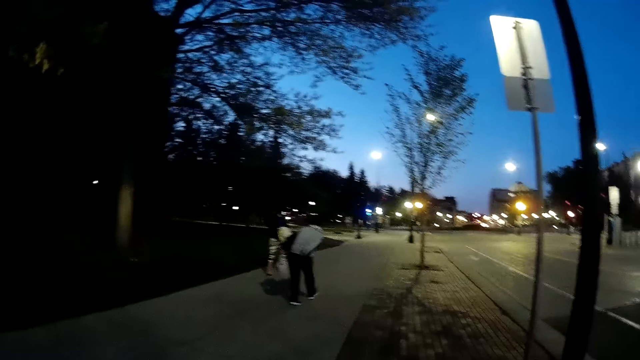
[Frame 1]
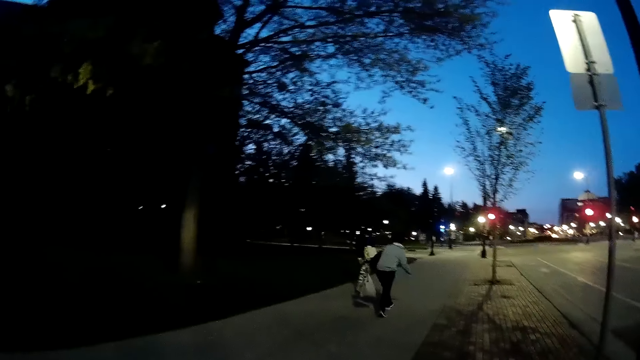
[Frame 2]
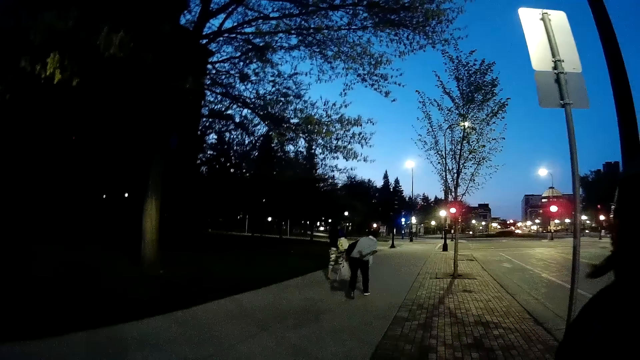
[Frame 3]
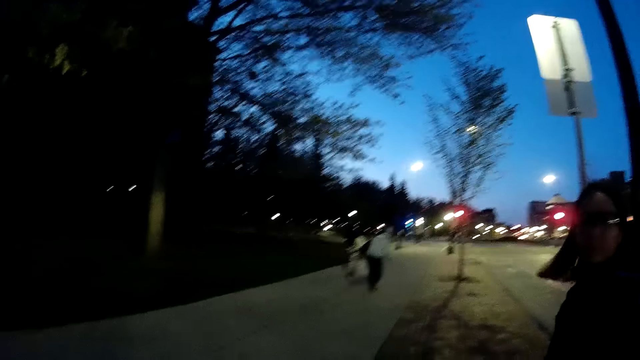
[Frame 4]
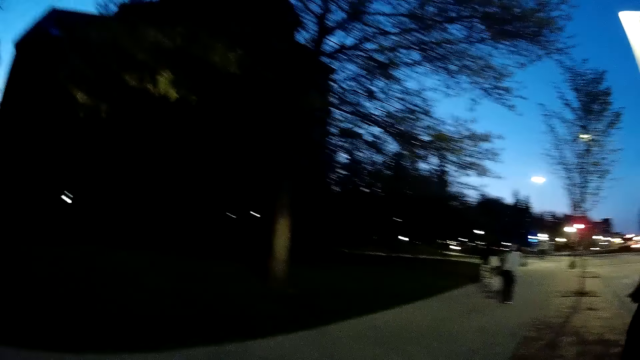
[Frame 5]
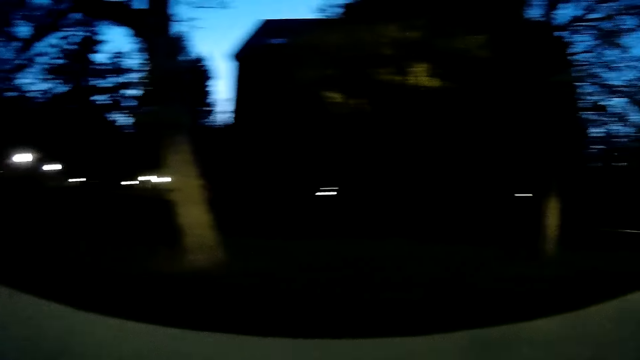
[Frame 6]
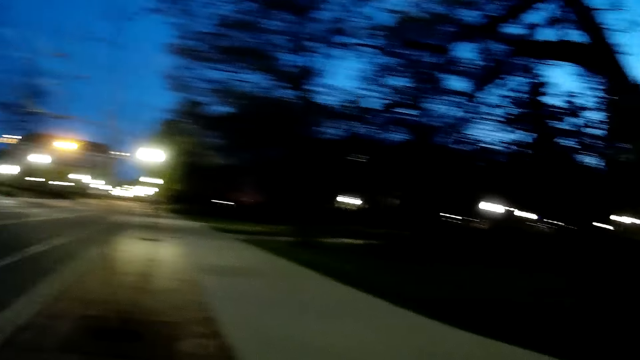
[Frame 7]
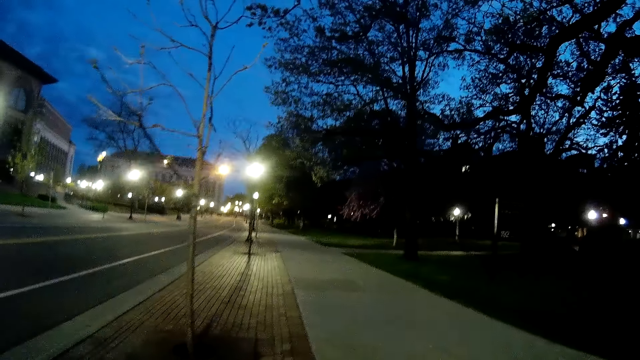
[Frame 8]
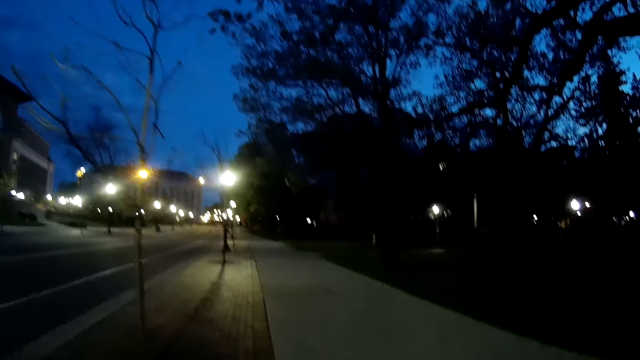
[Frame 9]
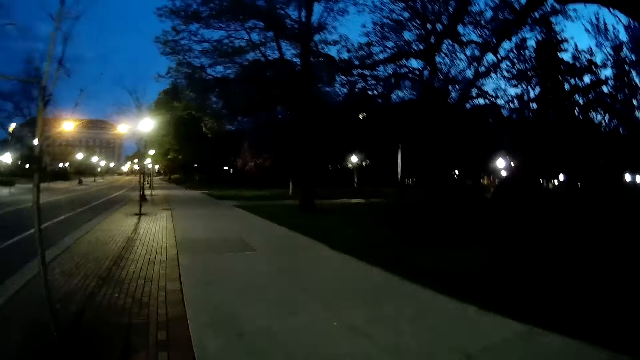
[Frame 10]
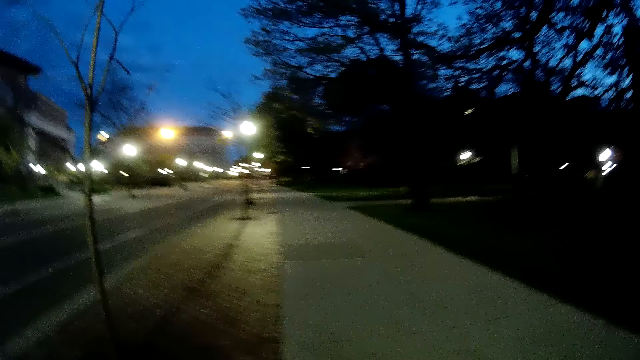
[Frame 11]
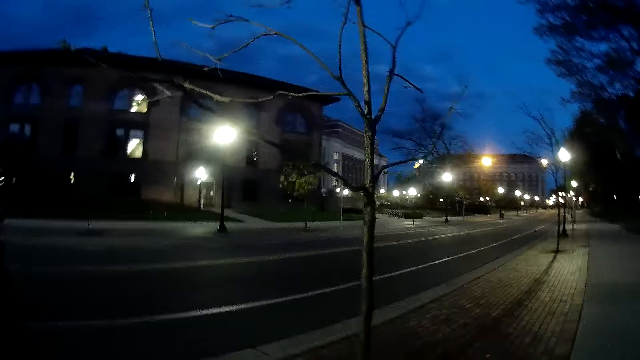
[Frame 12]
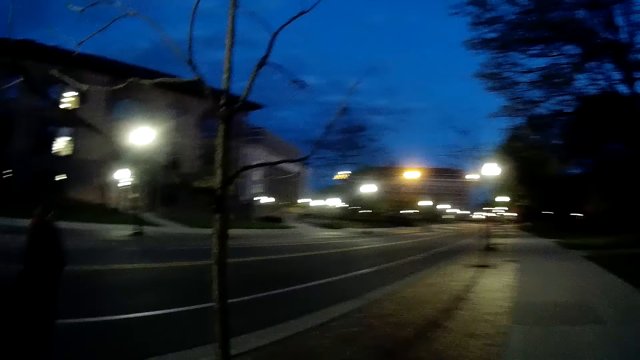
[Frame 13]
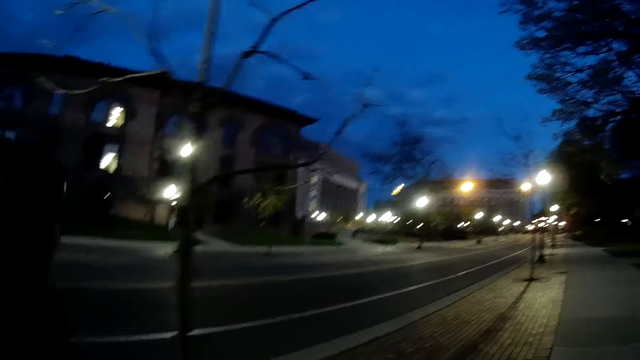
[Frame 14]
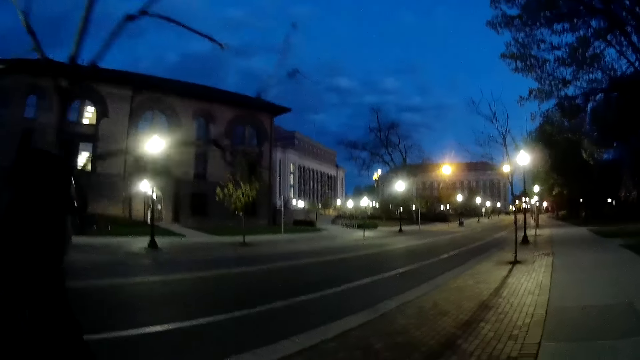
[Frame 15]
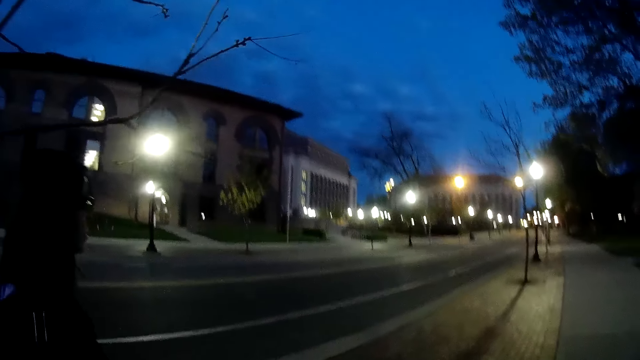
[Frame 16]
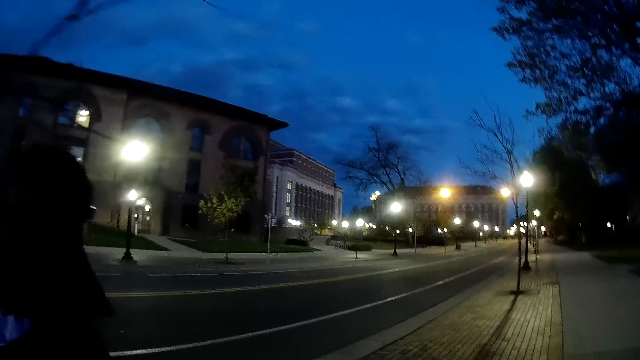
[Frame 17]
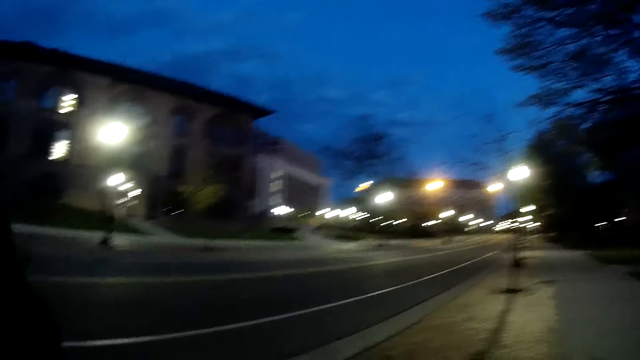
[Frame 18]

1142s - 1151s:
The camera wearer looks around. They walk around.

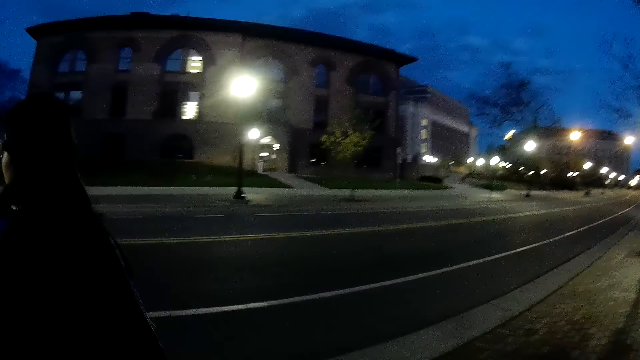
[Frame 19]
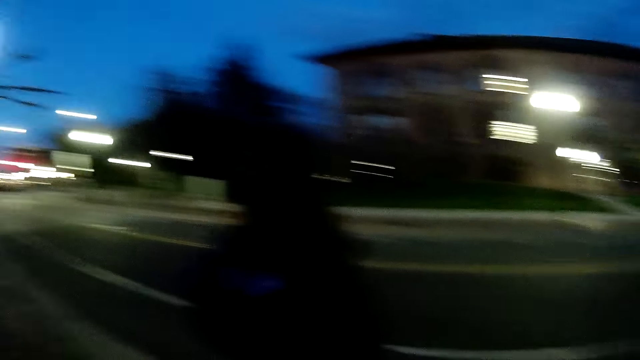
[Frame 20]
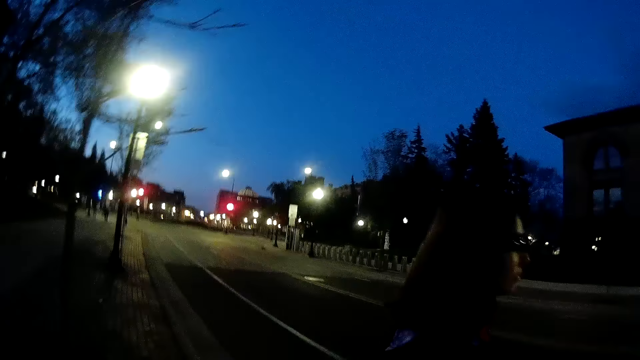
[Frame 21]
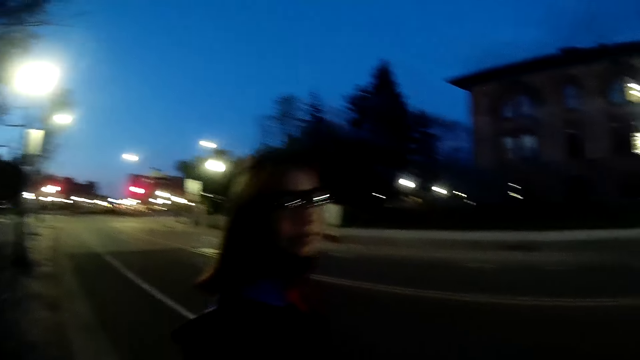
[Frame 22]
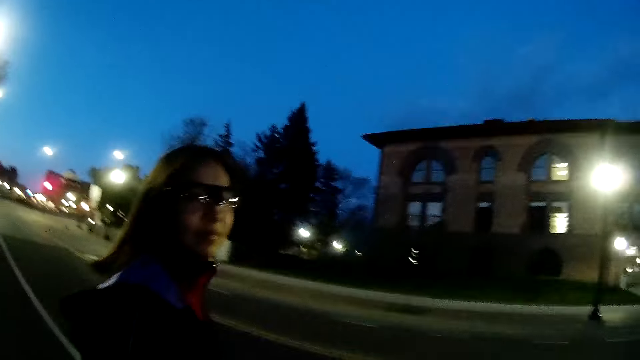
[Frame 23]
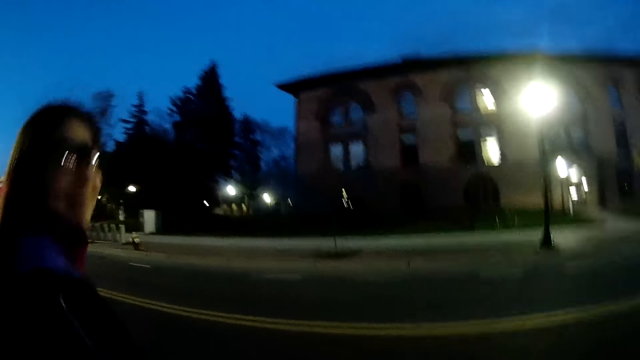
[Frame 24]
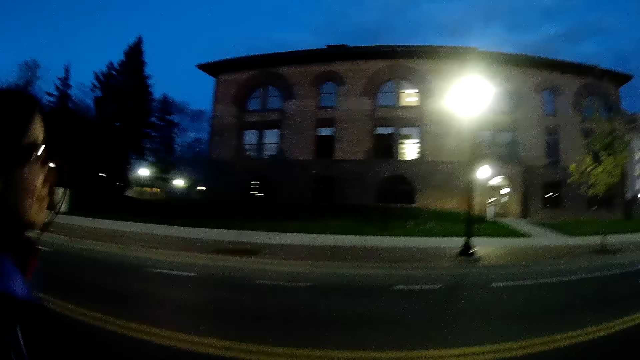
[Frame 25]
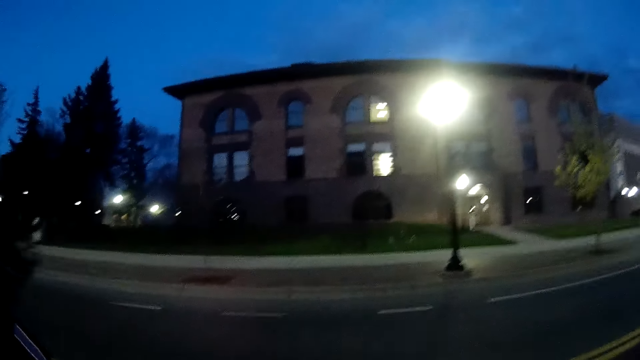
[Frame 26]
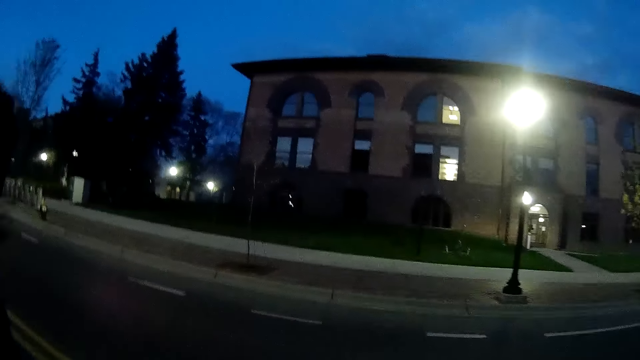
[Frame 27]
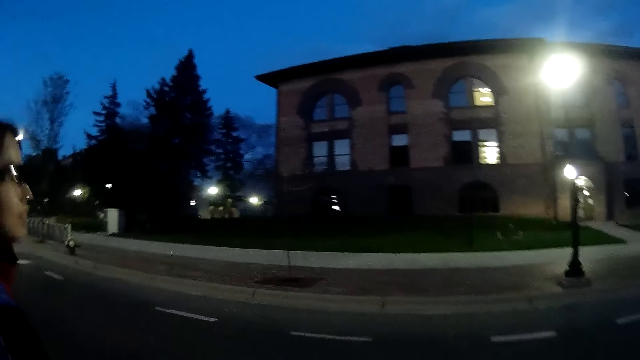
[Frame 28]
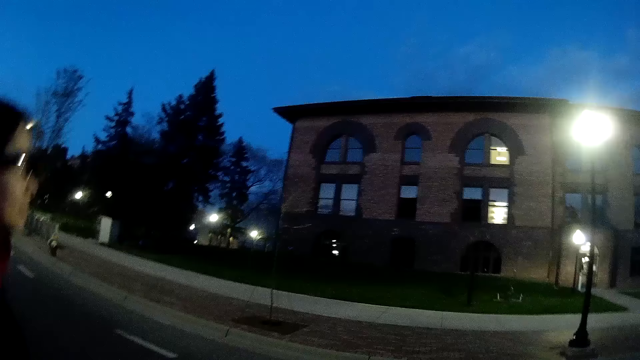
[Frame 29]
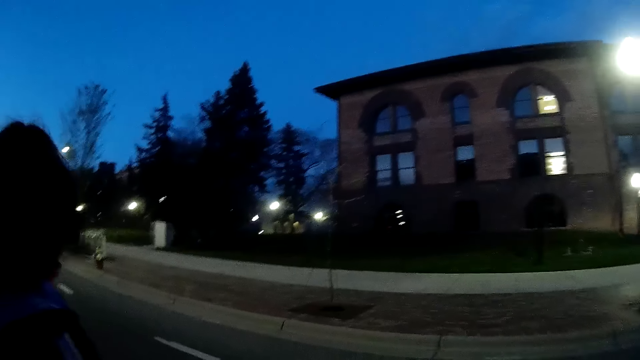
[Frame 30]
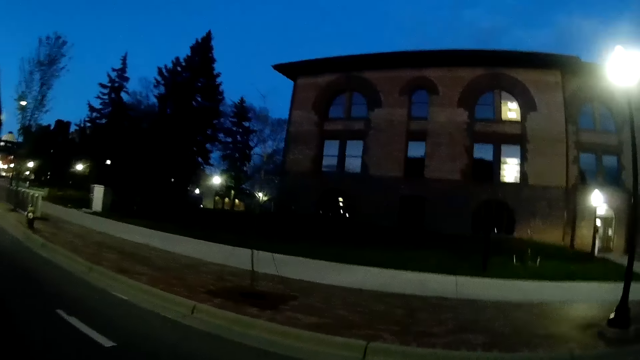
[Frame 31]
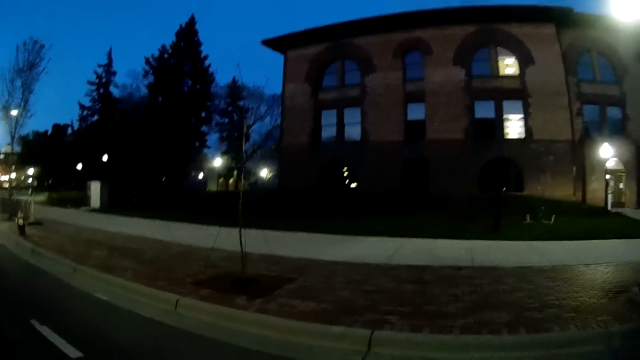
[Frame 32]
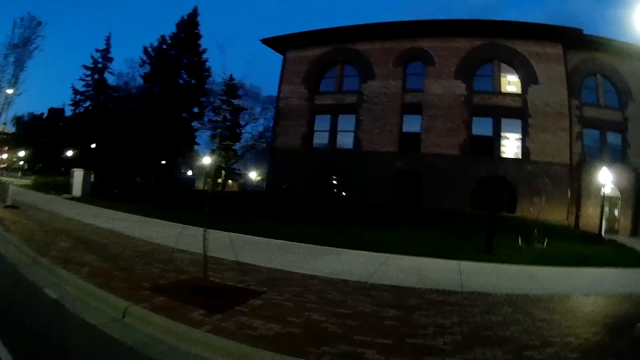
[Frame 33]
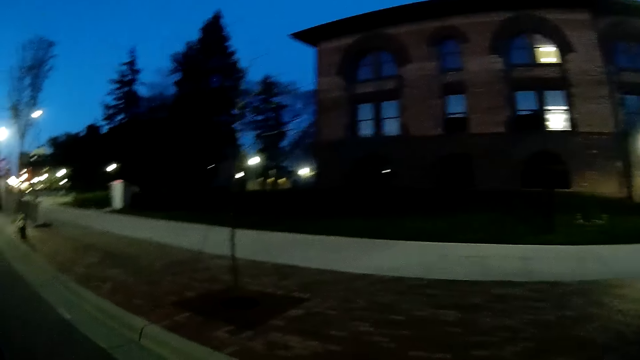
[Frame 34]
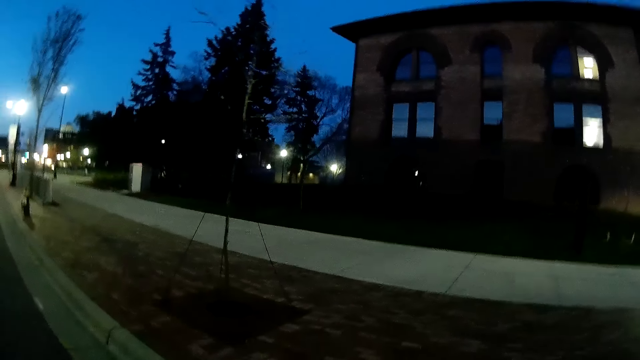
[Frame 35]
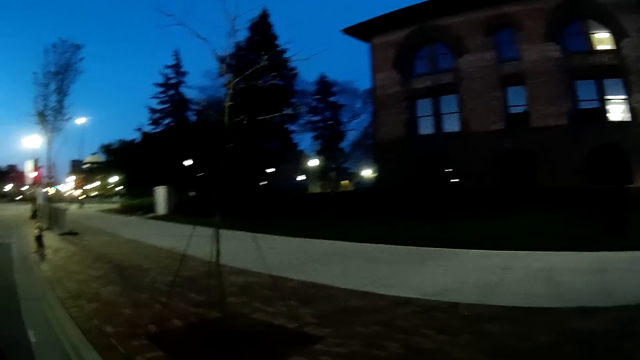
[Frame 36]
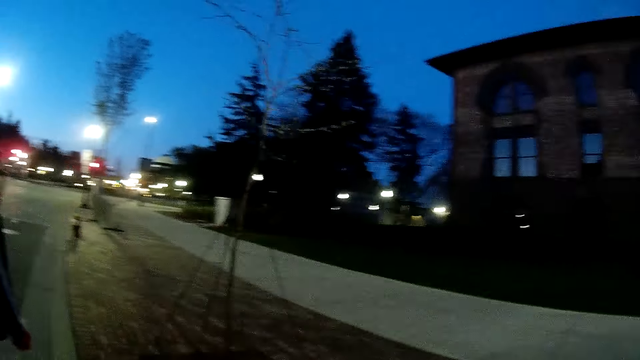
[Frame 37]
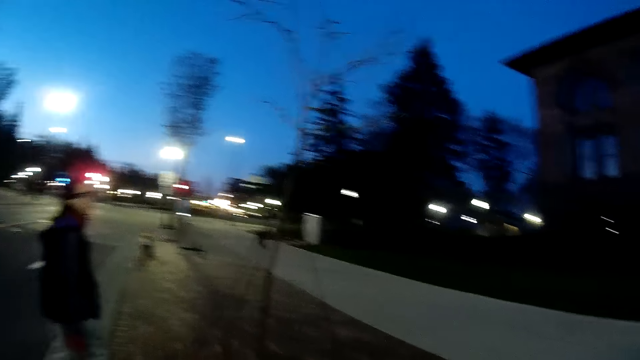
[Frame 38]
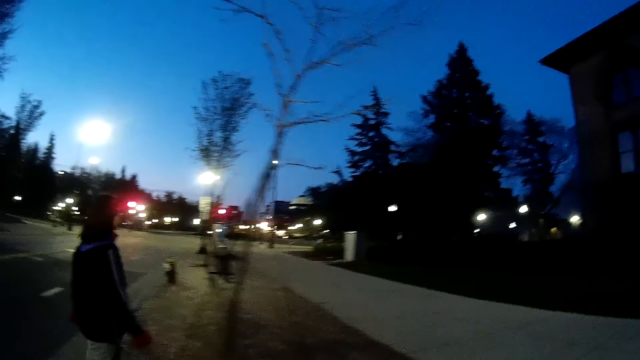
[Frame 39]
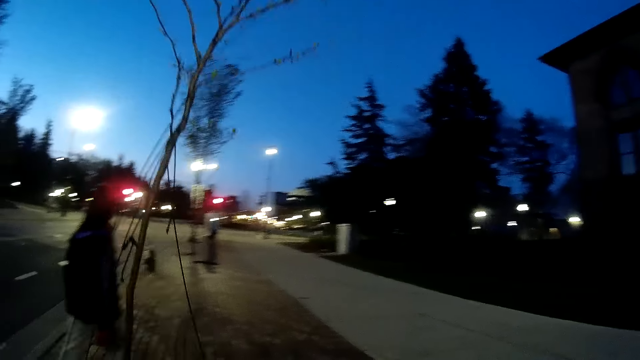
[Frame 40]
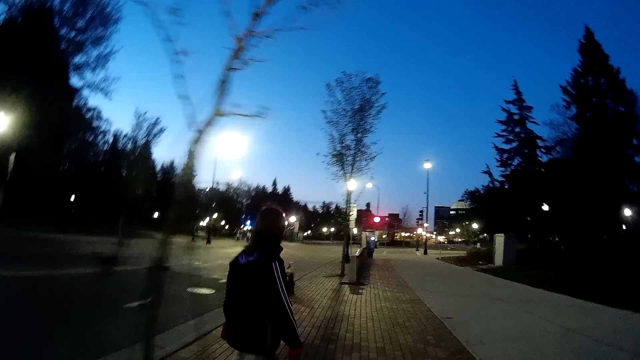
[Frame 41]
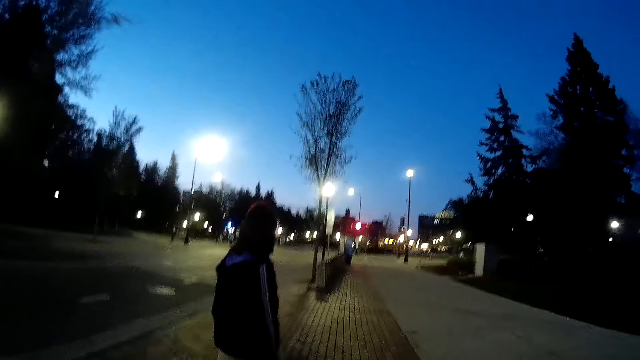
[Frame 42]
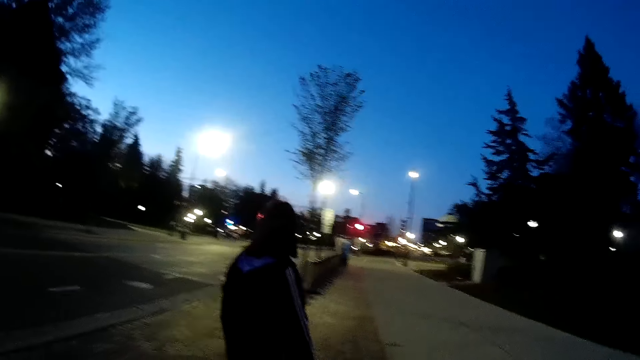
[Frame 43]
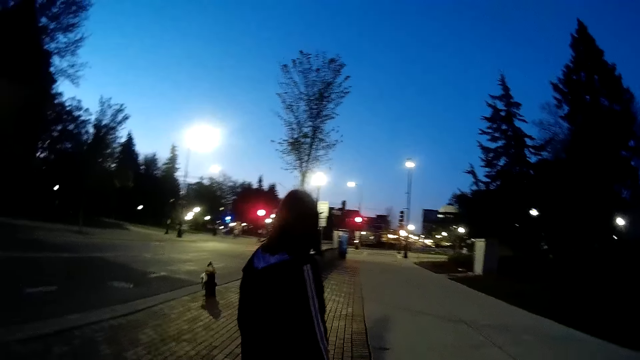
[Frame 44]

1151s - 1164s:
The camera wearer looks around. They look at a person. They walk around.
